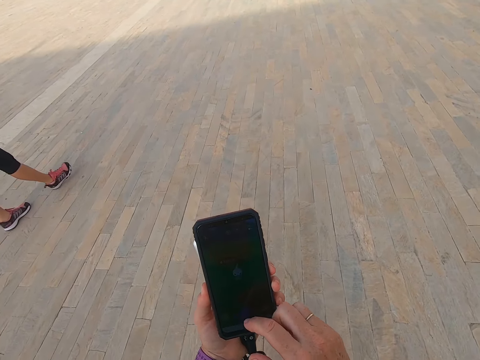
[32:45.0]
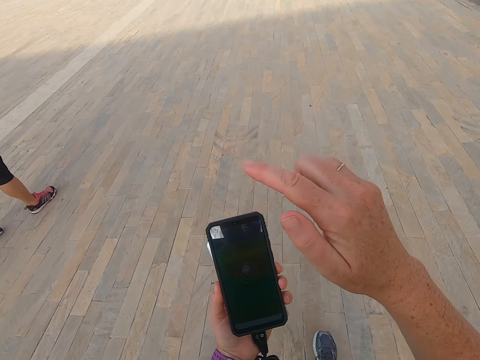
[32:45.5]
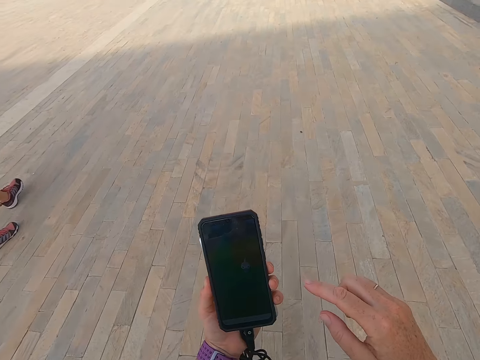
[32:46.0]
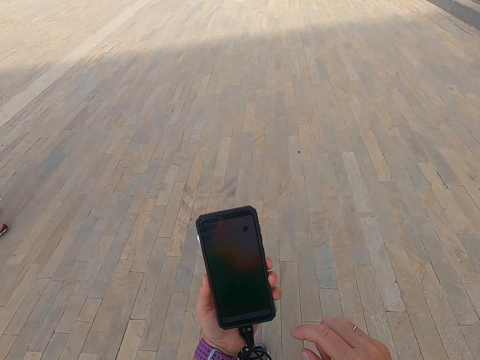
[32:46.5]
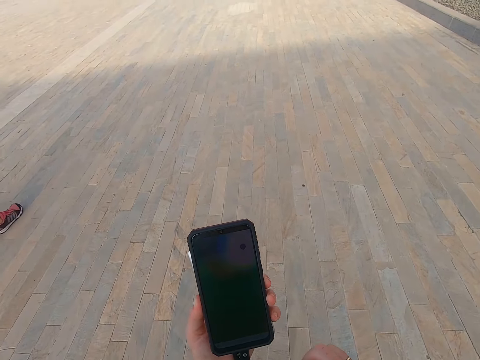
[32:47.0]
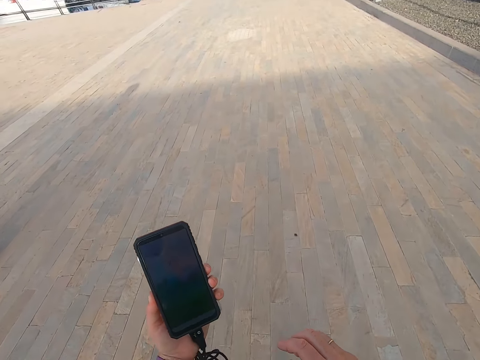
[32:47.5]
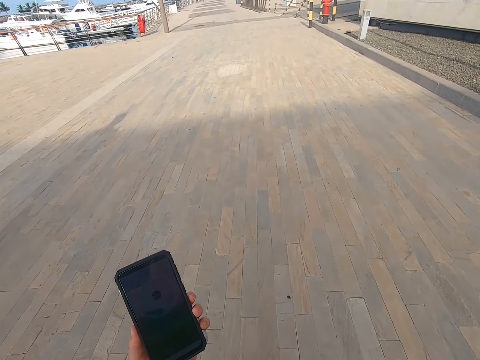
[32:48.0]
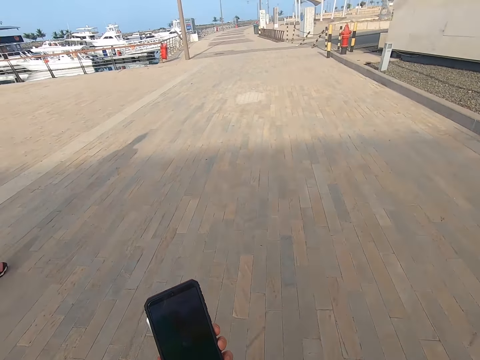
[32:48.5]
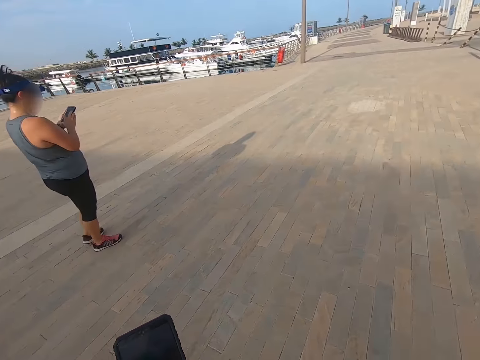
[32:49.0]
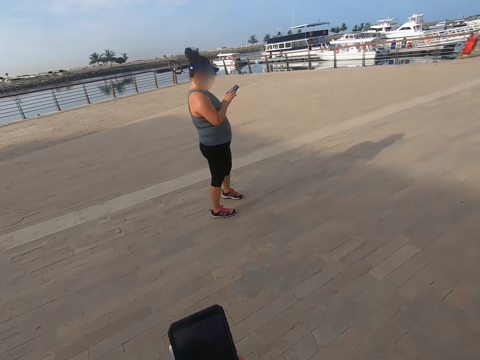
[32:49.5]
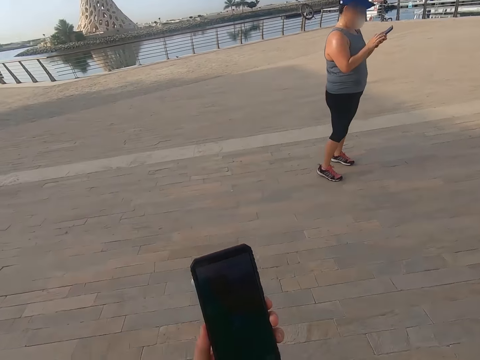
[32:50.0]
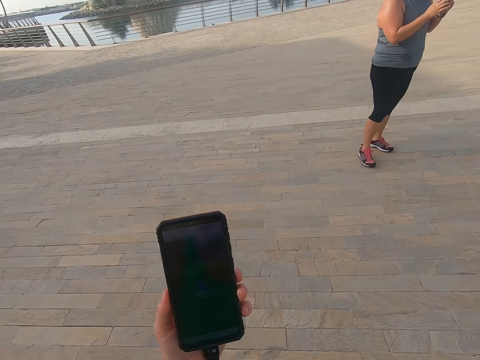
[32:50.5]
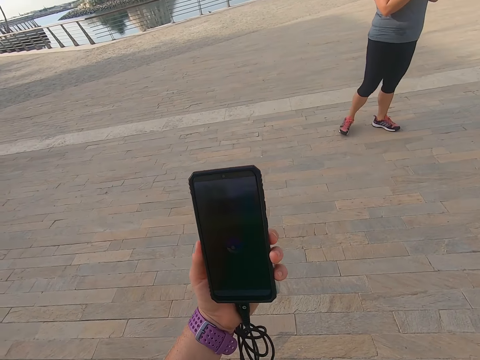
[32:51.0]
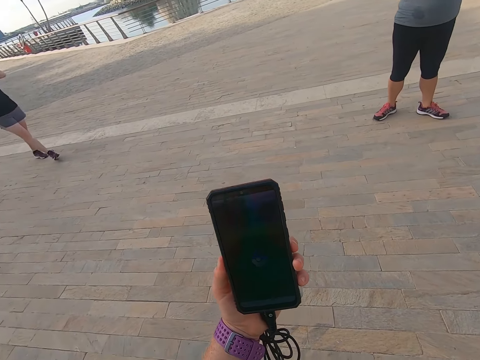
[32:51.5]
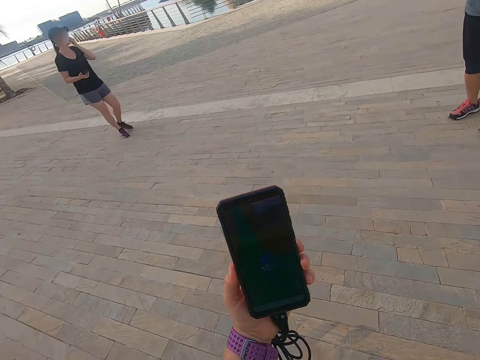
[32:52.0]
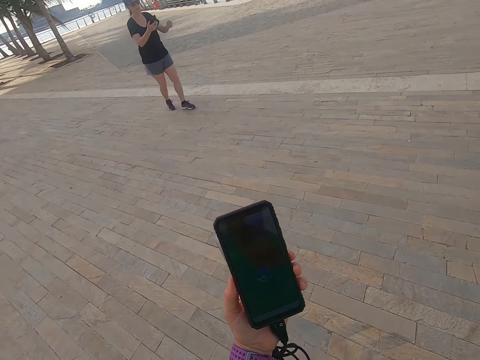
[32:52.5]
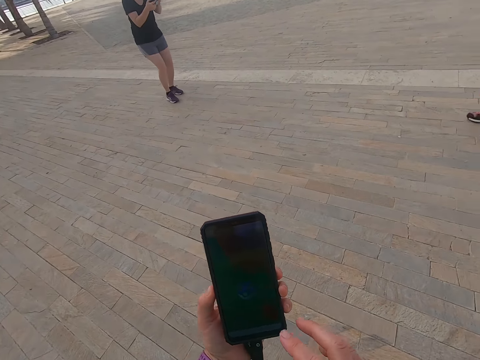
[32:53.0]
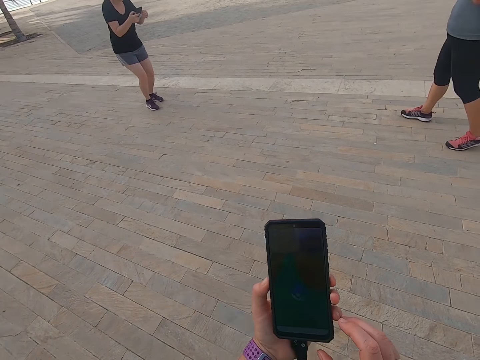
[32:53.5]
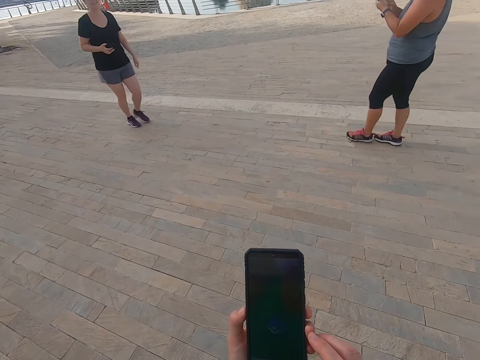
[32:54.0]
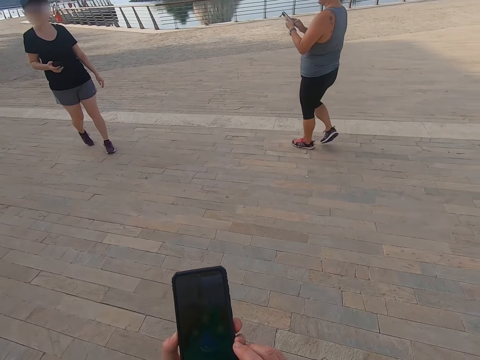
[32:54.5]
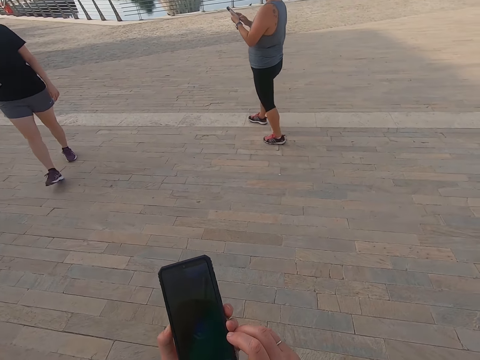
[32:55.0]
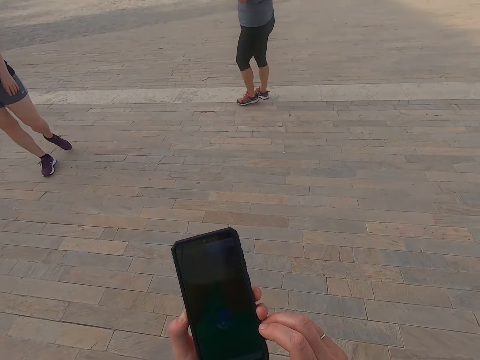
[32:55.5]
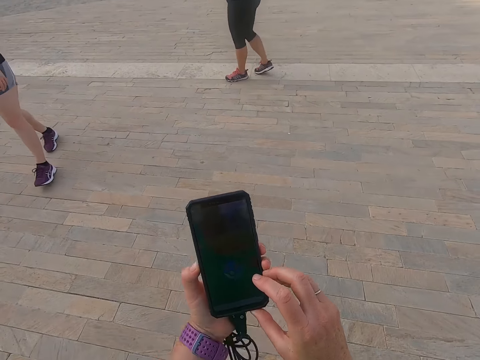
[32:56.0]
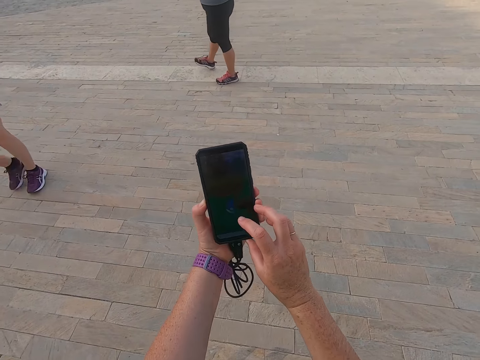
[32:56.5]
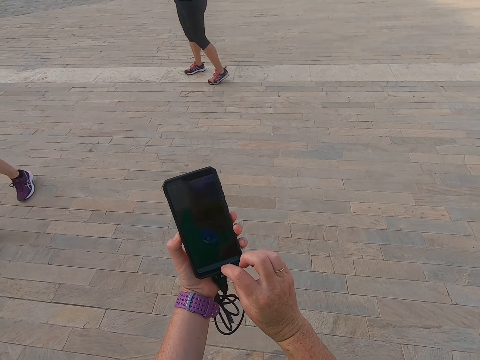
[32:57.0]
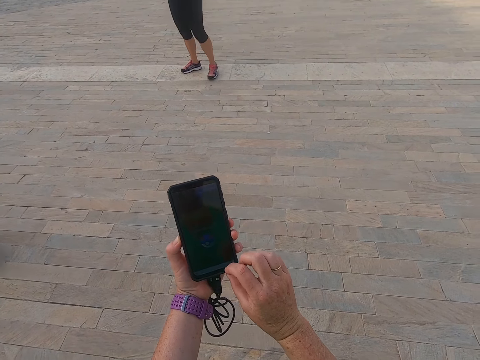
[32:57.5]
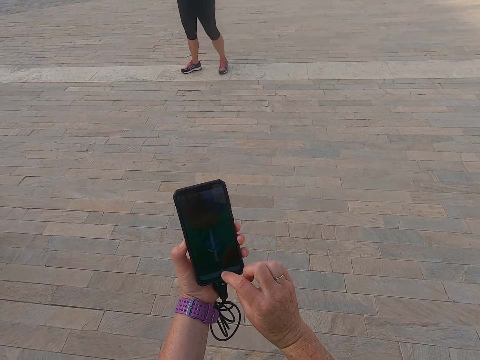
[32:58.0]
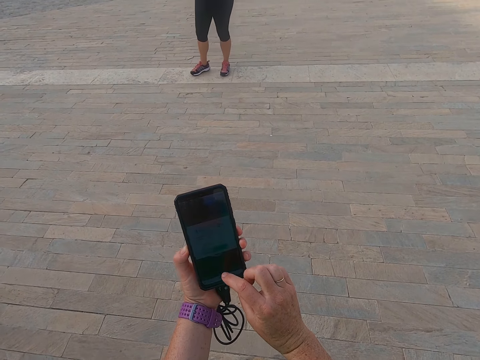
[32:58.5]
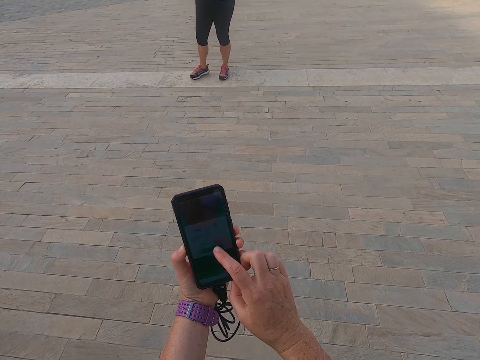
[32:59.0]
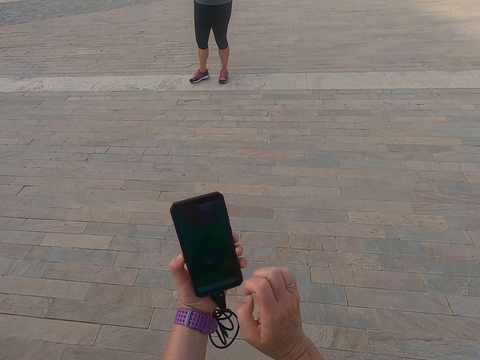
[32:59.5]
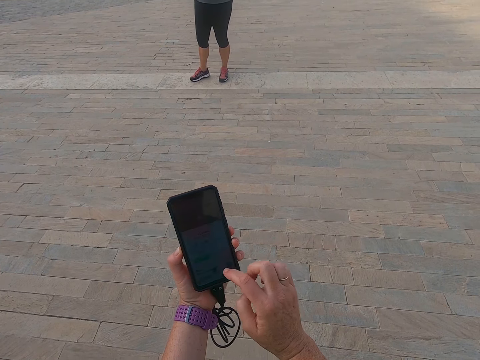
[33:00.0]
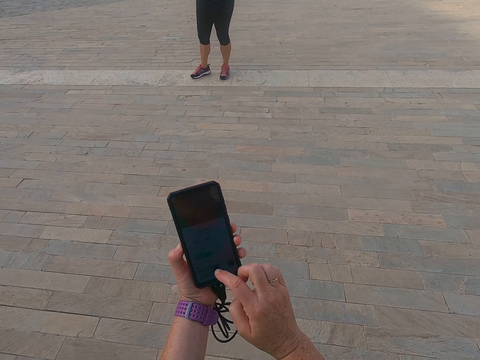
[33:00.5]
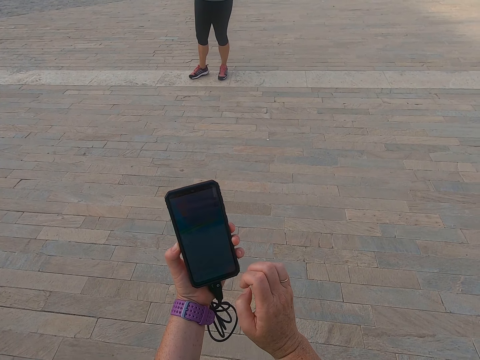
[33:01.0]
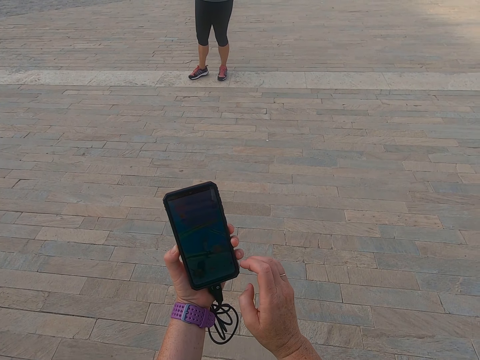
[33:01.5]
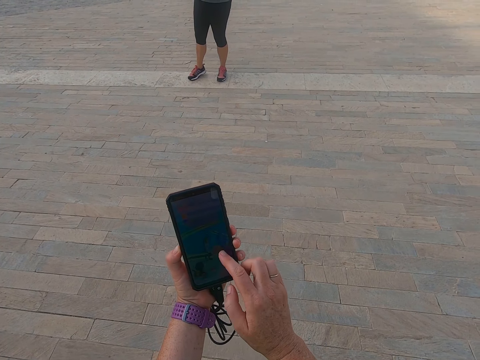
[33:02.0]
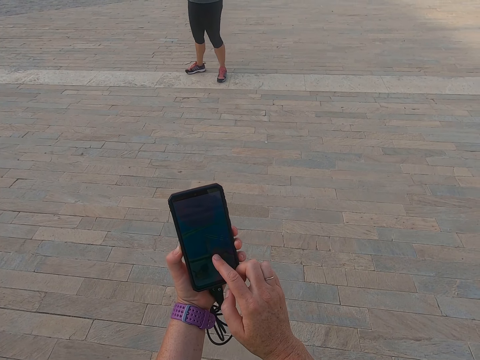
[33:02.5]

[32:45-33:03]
The camera wearer looks on the phone. A man scrolls the phone. The camera wearer looks on the phone. They take a selfie. Another man looks on the phone. The camera wearer scrolls the phone. The first man scrolls the phone. The camera wearer scrolls the phone. They hold the phone.

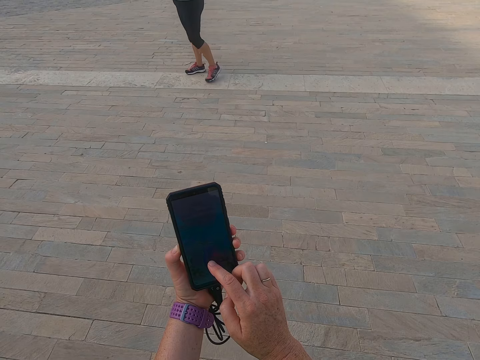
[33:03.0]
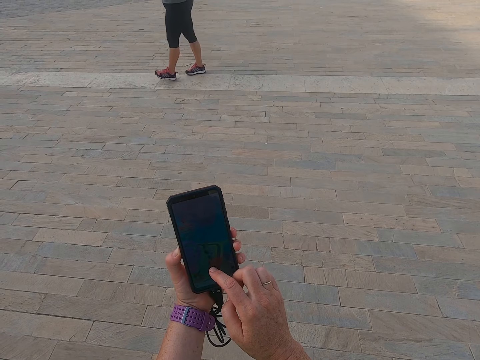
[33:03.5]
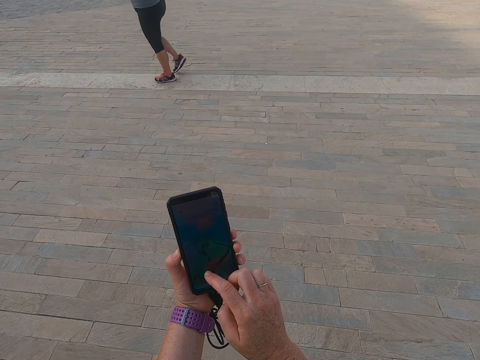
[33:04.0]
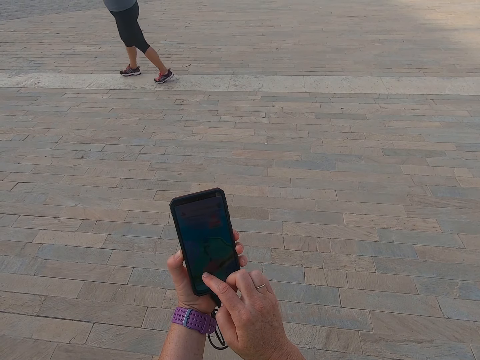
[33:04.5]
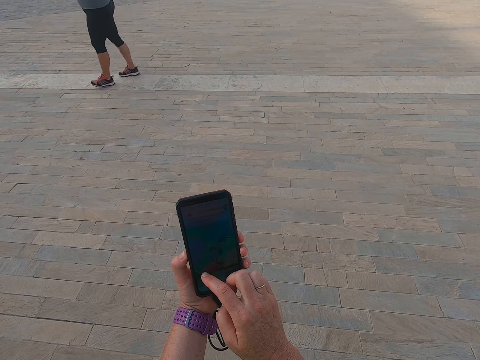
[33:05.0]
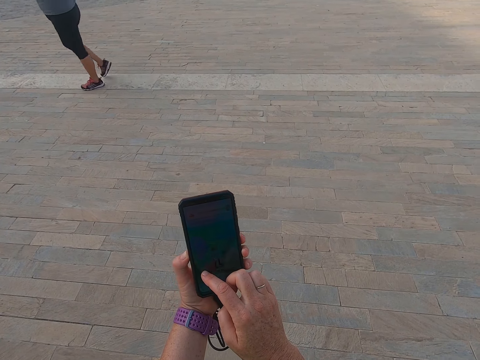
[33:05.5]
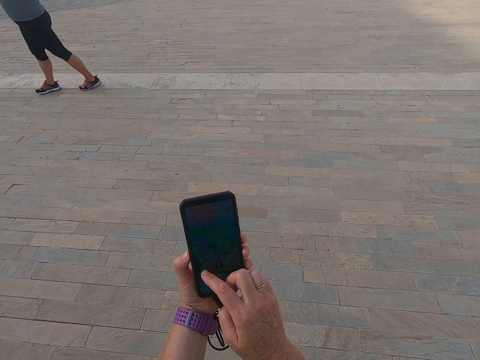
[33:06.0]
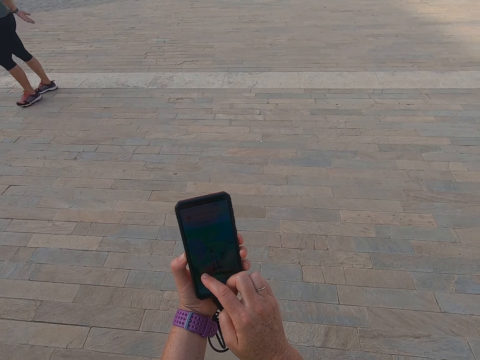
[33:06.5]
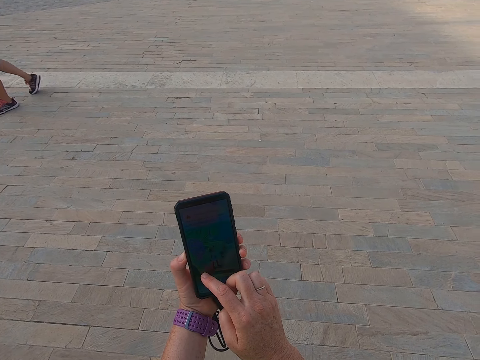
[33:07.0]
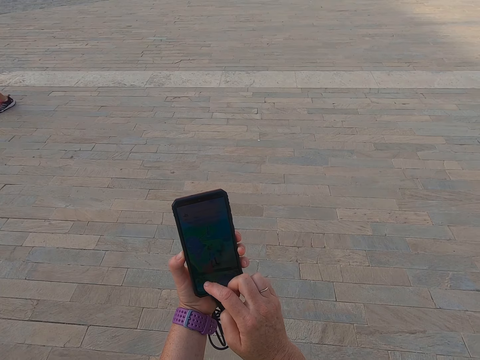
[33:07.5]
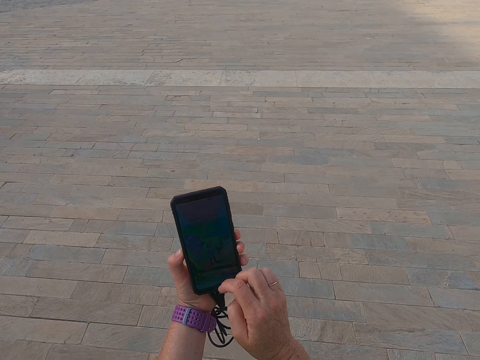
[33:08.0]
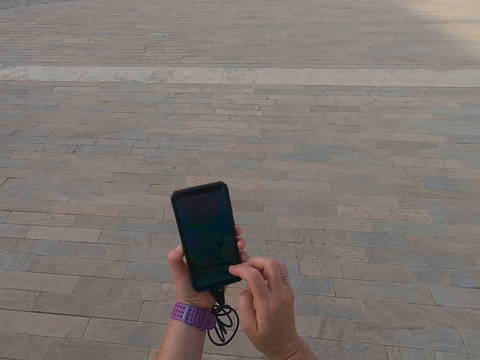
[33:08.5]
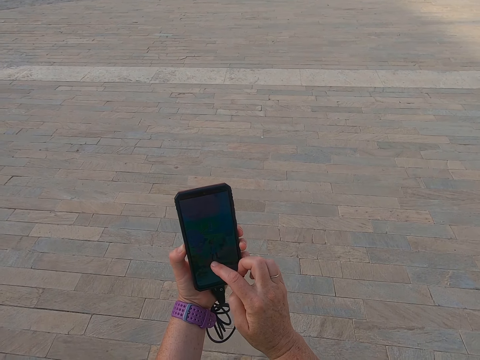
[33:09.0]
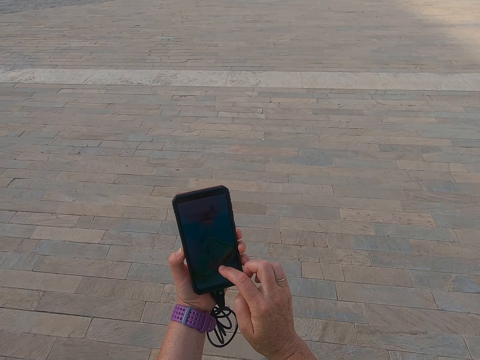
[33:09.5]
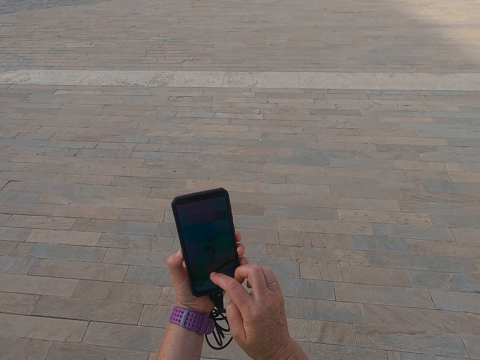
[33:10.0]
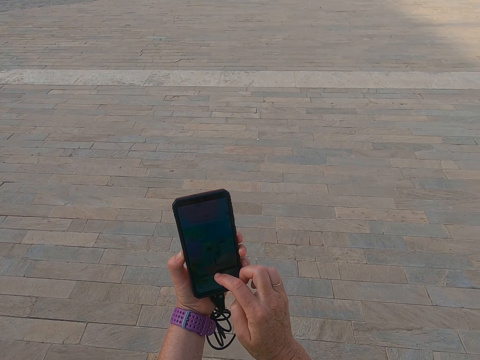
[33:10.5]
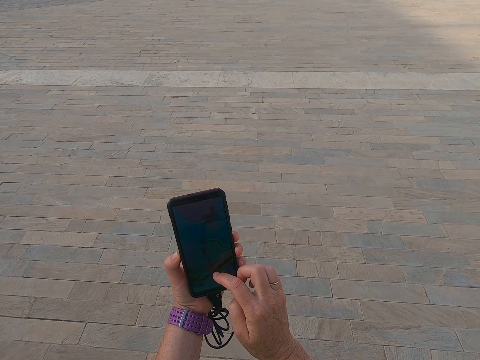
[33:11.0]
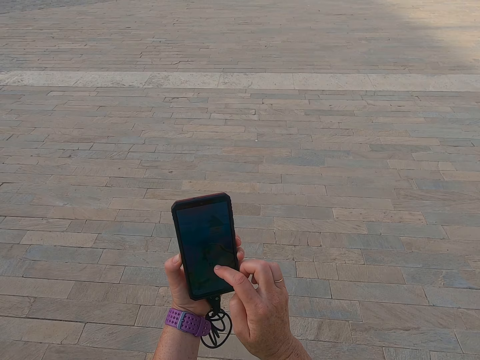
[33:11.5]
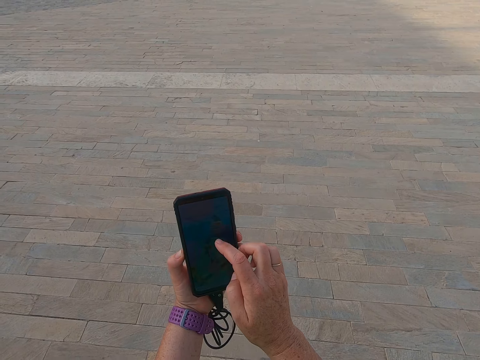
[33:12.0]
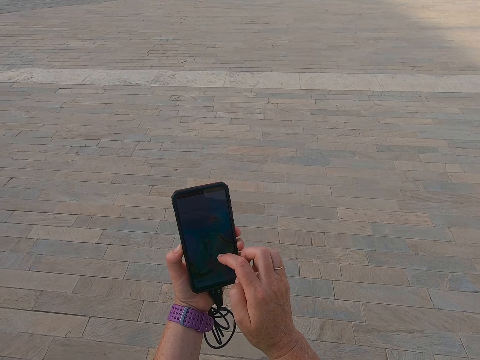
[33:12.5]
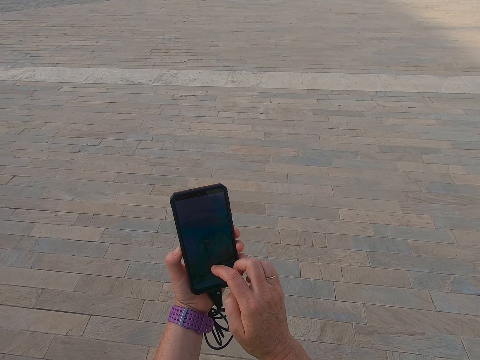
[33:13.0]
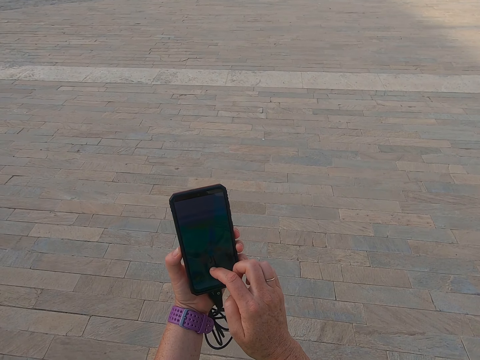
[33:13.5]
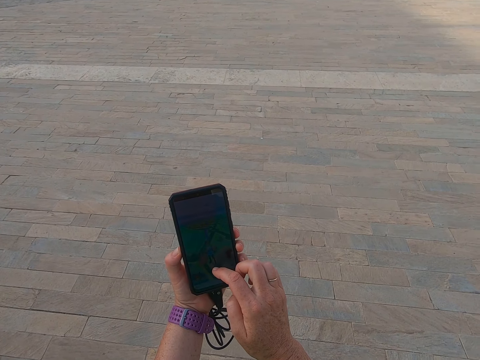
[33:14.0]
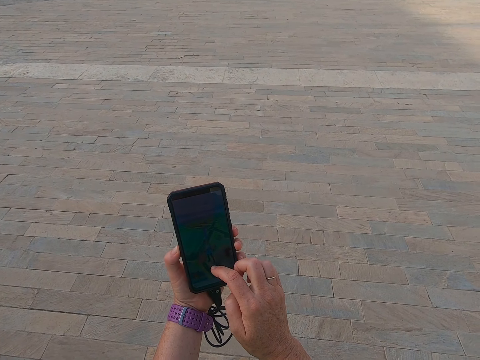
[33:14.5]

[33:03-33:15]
A man walks on the road. The camera wearer scrolls the phone.
